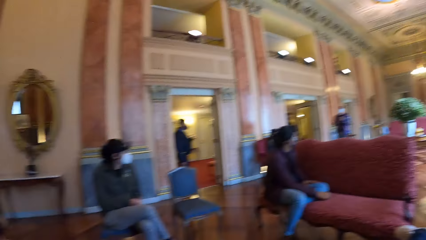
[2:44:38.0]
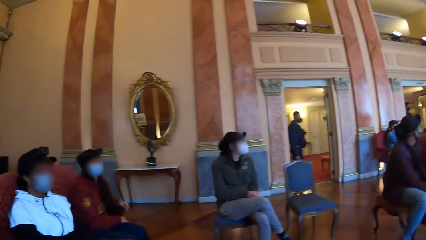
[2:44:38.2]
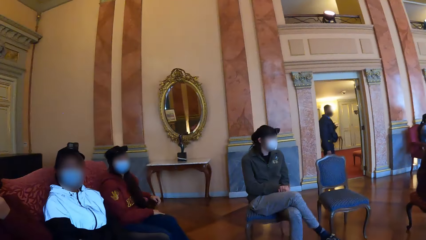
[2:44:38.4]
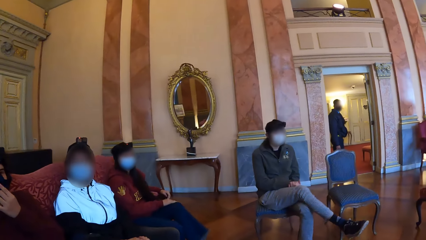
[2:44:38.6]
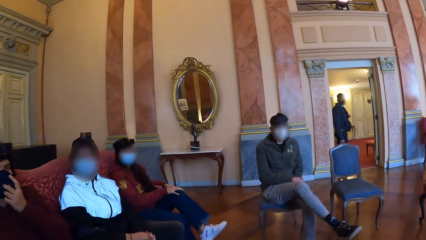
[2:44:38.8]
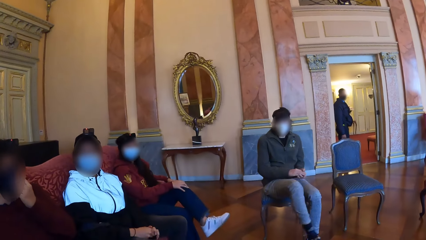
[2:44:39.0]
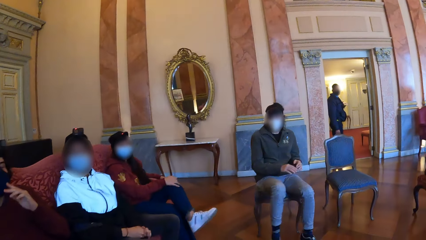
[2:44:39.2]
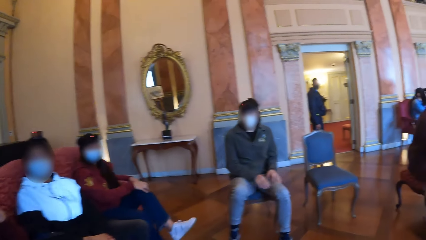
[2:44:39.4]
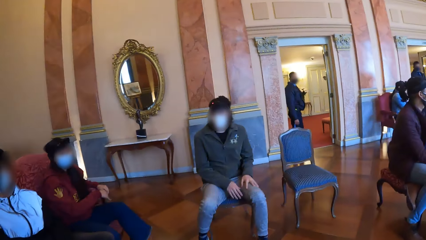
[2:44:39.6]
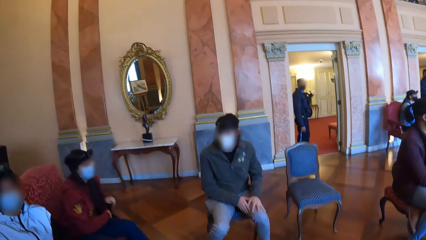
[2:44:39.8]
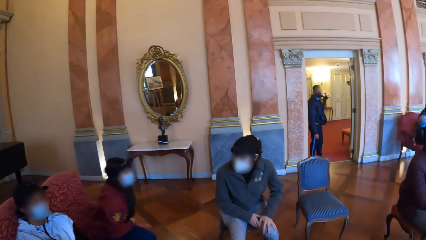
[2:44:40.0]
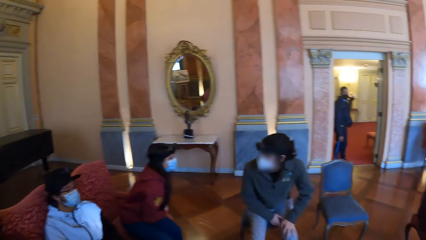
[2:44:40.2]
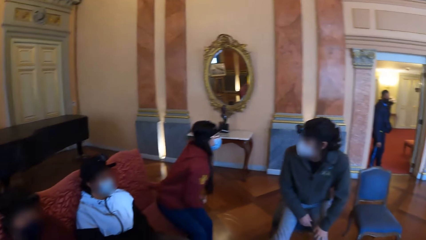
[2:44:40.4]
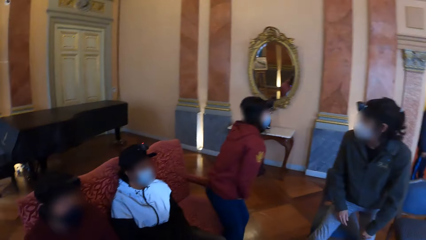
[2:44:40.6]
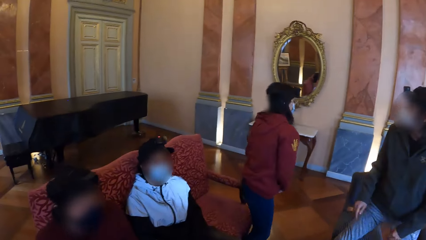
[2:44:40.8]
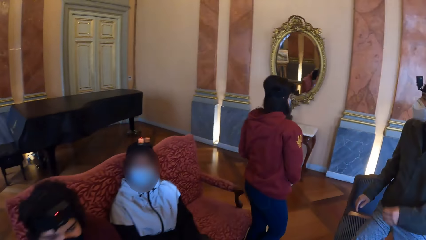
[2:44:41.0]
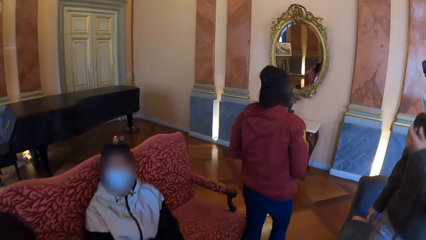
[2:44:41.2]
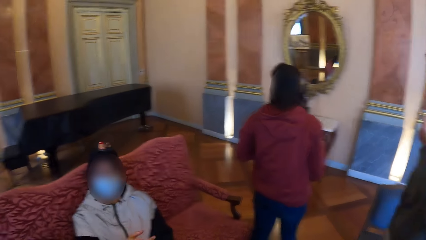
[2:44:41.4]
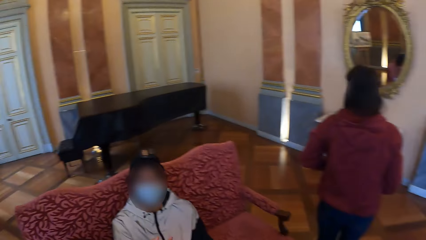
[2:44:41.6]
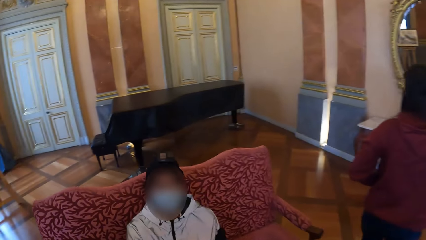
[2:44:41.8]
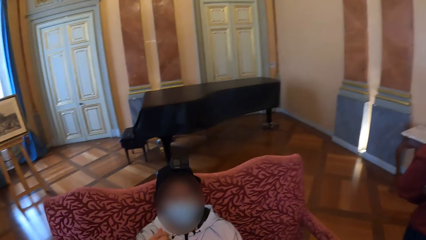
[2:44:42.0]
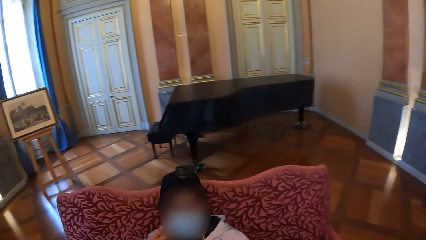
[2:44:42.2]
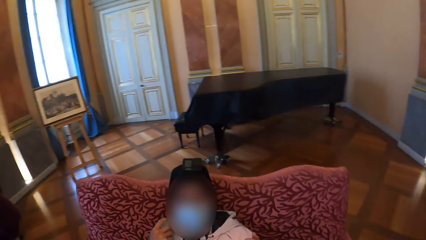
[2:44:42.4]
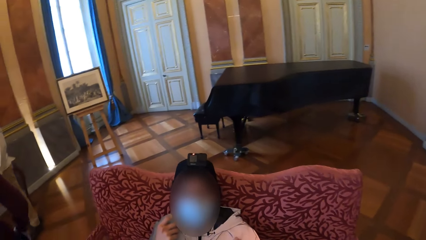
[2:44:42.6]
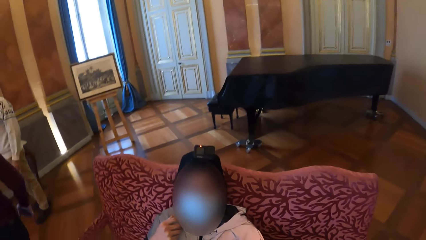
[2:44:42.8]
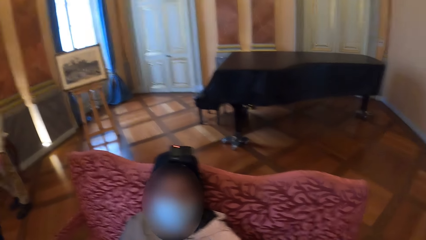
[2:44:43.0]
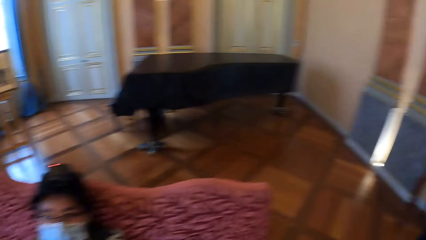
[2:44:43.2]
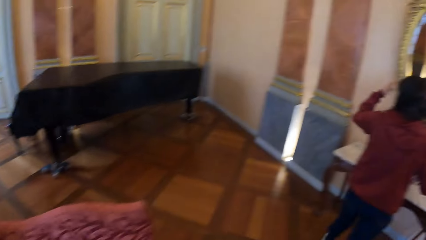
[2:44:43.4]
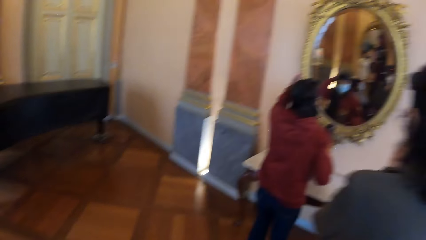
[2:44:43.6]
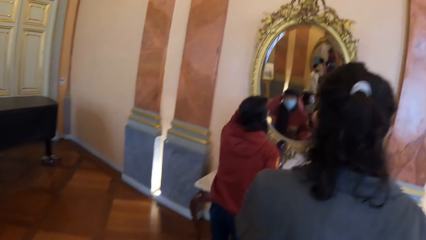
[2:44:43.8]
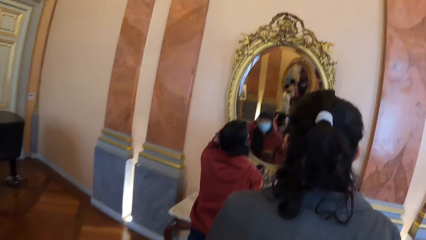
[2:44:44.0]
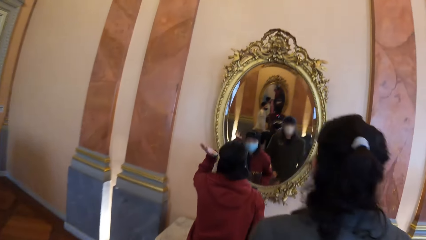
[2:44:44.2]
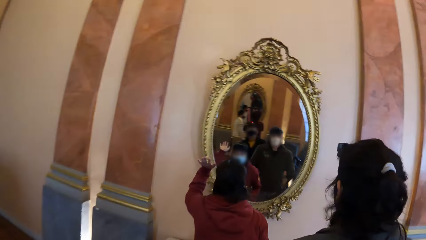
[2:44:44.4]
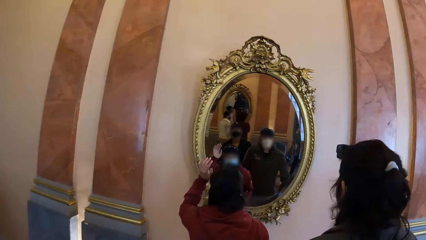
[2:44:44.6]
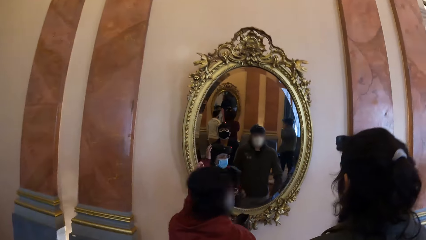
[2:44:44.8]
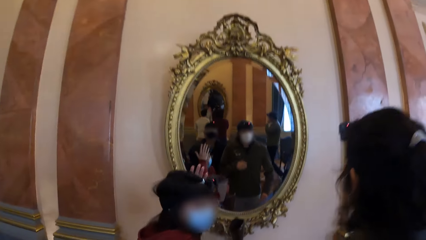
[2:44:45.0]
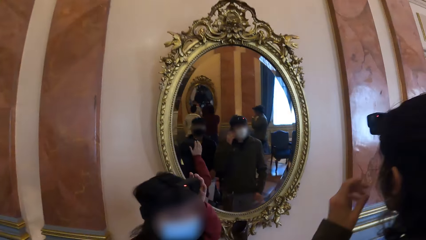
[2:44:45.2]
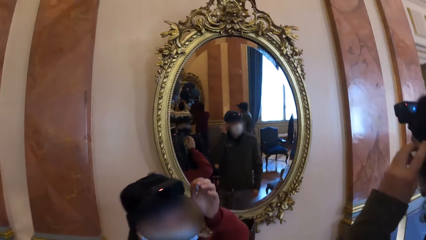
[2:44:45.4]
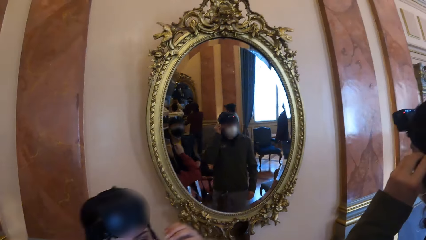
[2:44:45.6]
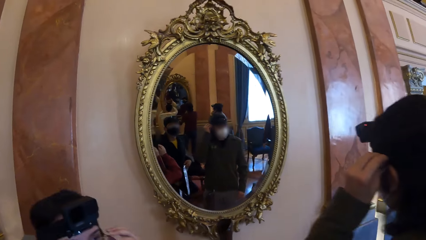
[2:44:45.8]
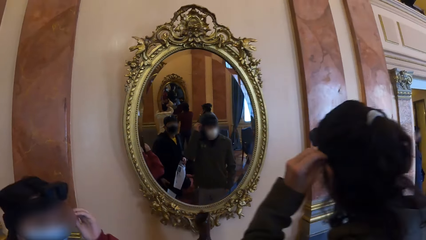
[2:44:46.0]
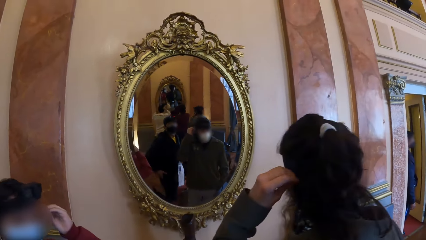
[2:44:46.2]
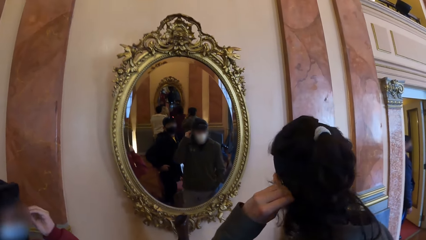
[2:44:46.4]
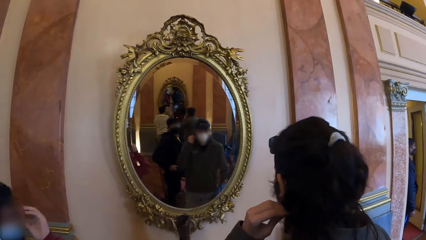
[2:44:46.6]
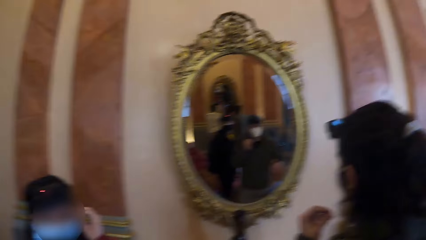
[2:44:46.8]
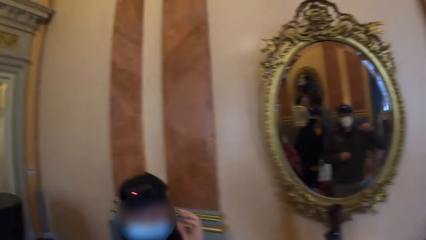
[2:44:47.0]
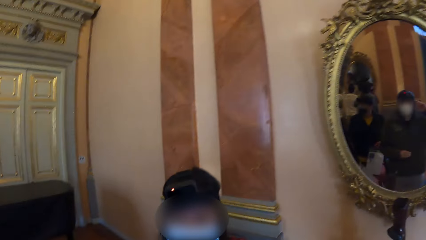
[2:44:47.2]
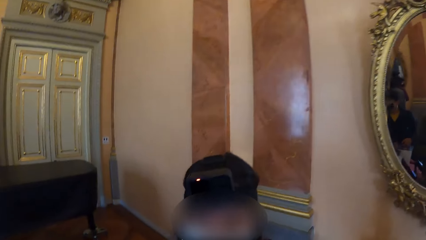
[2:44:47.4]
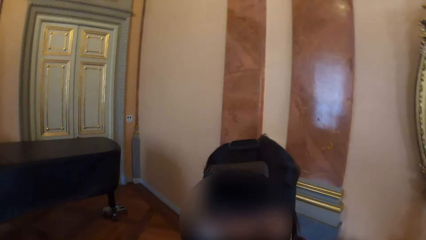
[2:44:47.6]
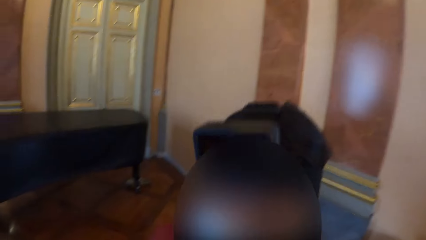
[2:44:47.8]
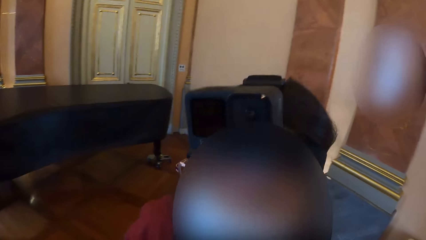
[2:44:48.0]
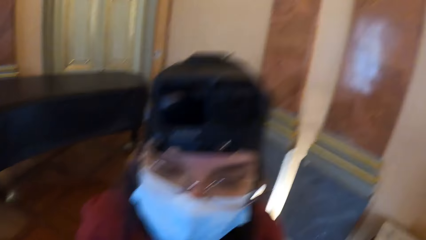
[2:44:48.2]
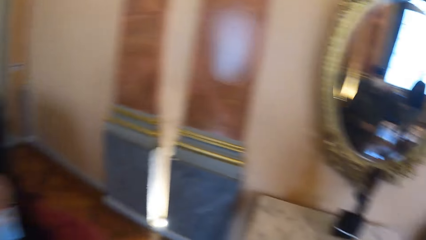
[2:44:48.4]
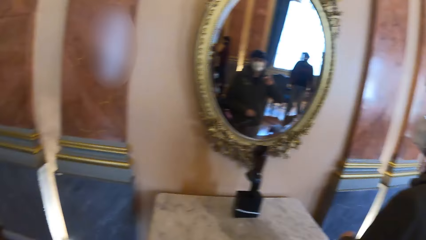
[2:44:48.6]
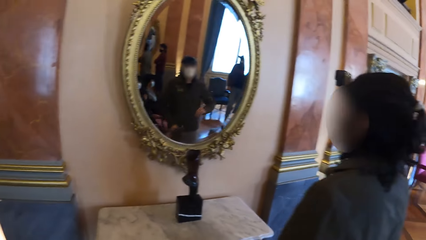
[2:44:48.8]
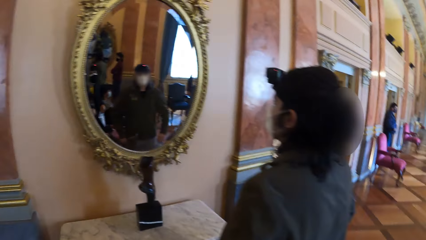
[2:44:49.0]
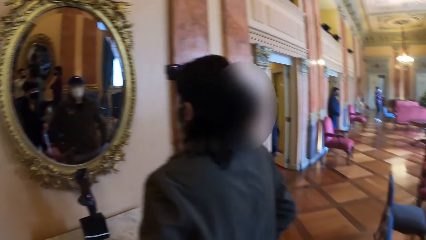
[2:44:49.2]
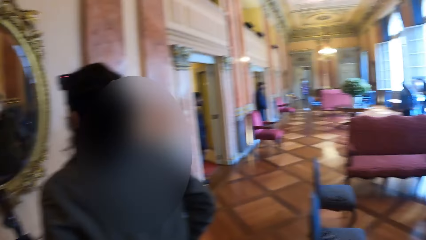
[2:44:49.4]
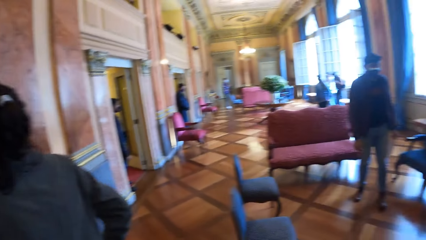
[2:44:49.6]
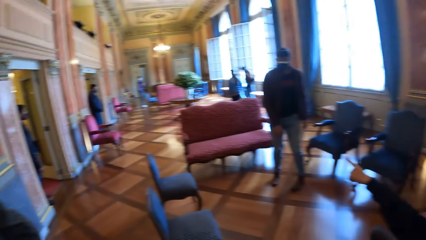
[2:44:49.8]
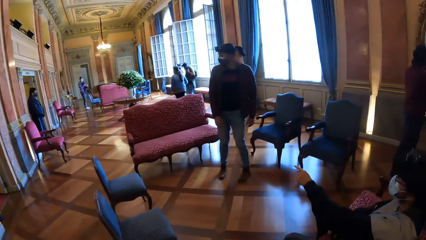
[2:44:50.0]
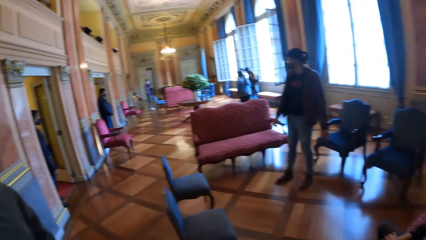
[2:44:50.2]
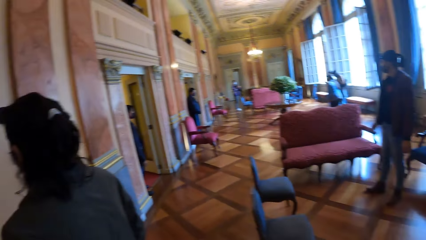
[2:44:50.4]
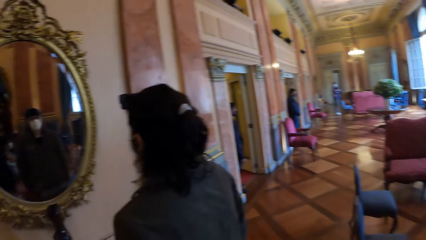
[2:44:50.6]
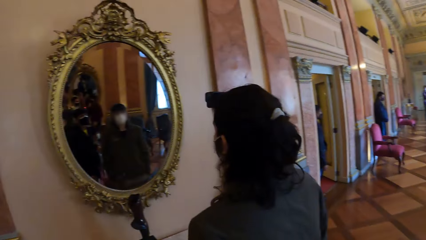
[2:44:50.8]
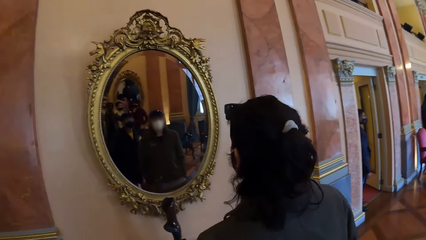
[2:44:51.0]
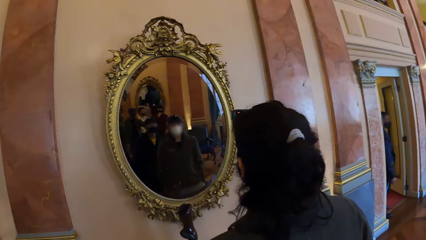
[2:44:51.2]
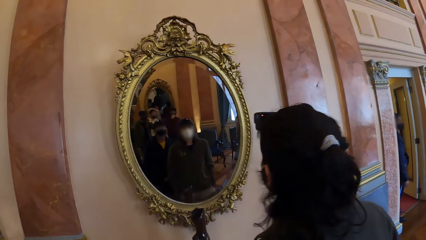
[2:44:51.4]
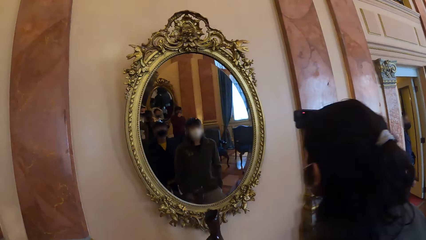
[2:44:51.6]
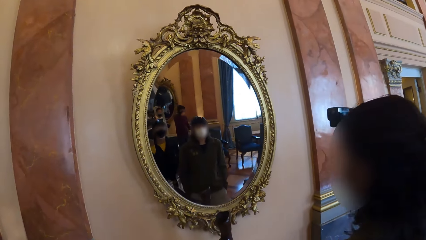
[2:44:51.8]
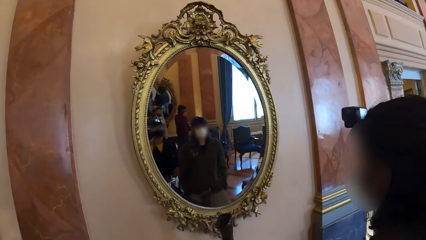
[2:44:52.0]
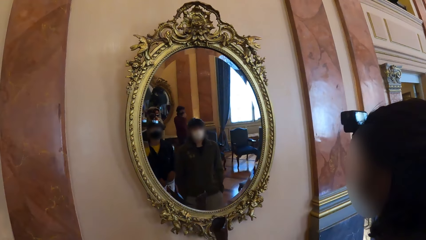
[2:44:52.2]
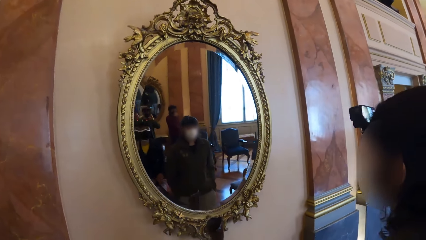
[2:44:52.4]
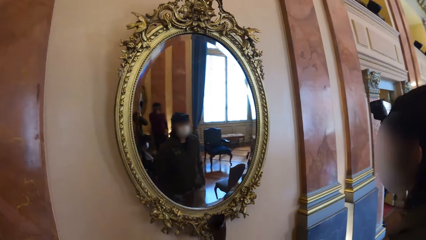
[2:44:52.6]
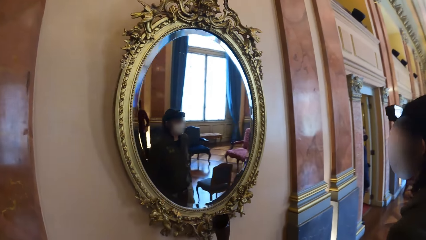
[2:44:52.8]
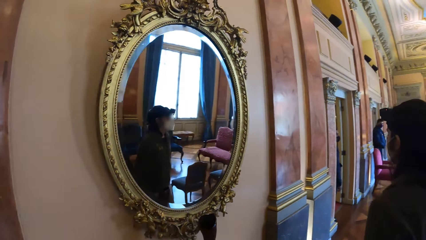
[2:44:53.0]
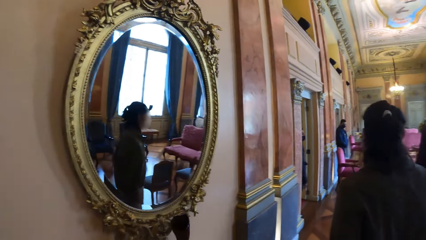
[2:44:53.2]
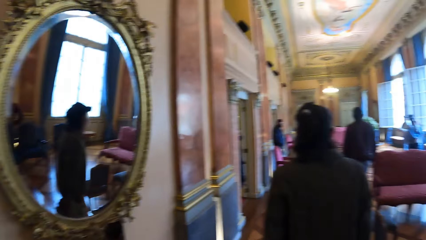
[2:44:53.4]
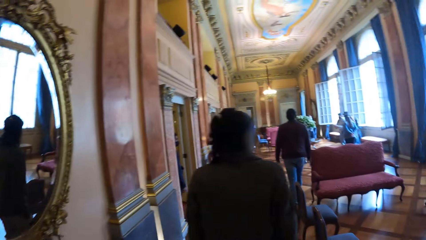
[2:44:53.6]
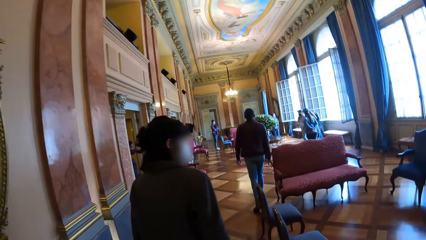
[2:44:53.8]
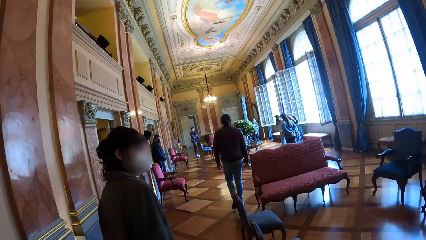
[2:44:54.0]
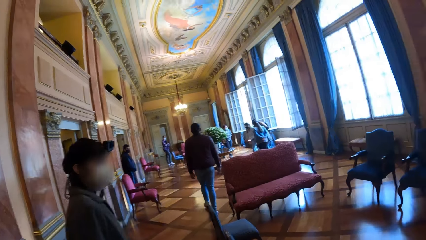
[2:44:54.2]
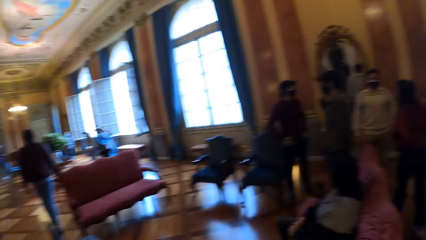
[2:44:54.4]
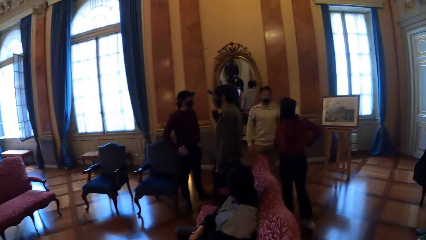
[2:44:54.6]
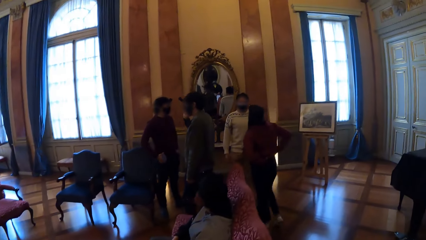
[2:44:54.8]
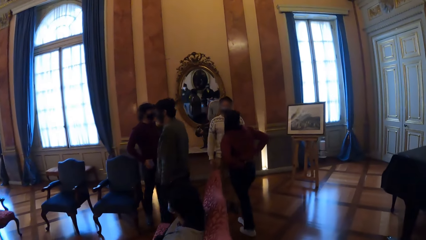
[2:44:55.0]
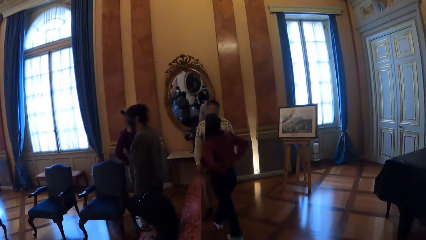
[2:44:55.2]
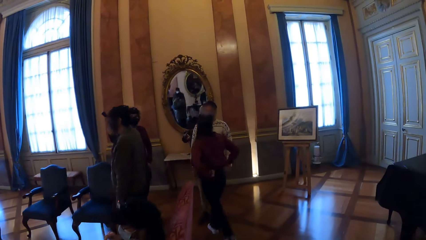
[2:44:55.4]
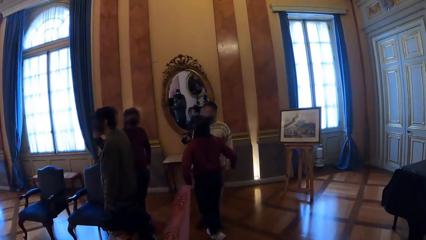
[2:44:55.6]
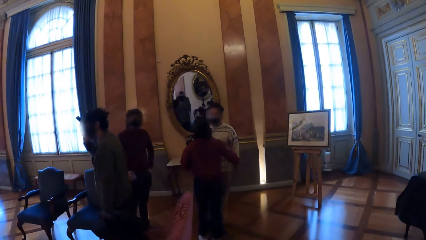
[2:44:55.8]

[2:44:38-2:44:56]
A woman touches her face with her left hand. The camera wearer stands up with the group of people. Another woman stands up. The camera wearer walks to the other woman in a room. The other woman touches her hair with her left hand. The camera wearer interacts with the other woman. They walk to the other woman.
